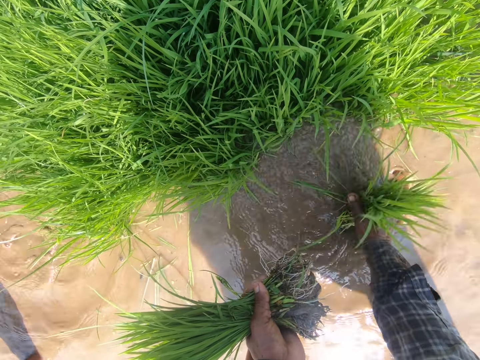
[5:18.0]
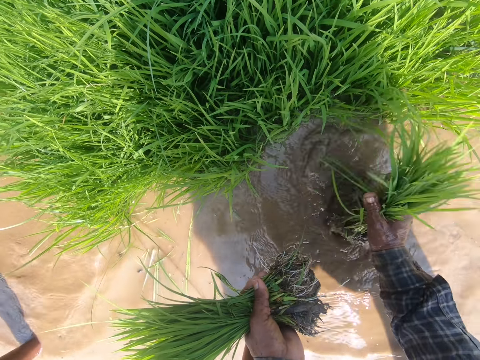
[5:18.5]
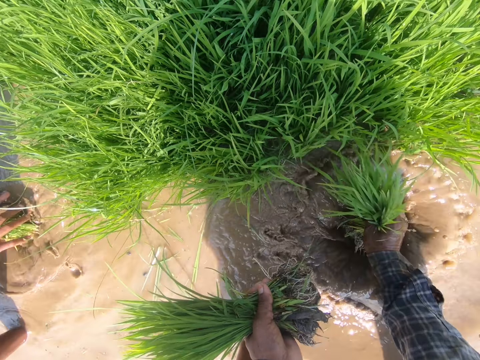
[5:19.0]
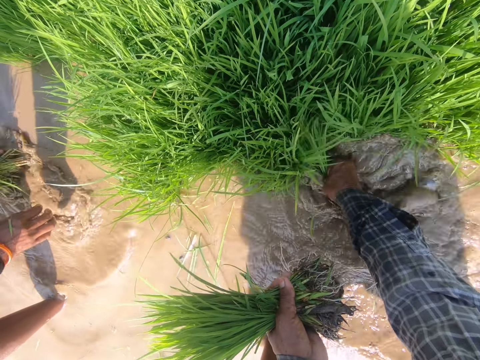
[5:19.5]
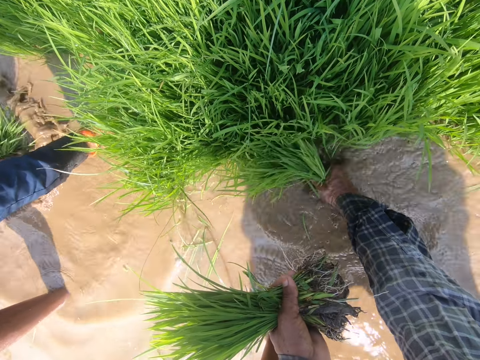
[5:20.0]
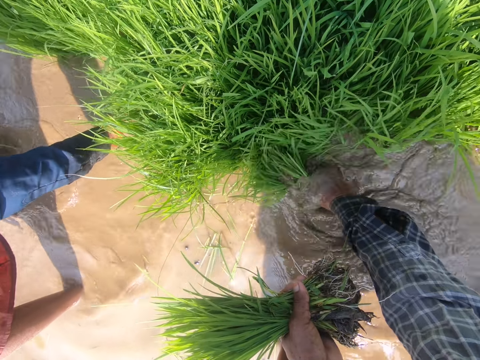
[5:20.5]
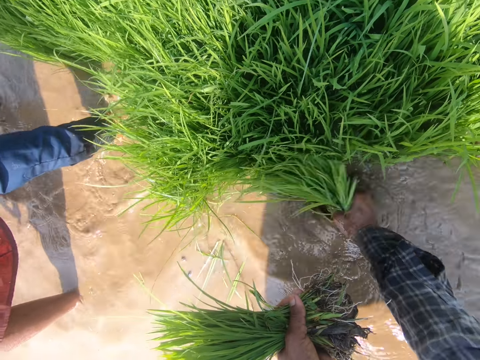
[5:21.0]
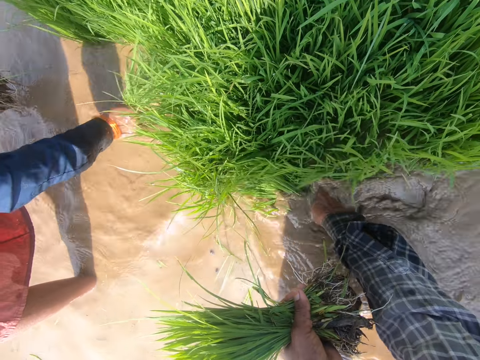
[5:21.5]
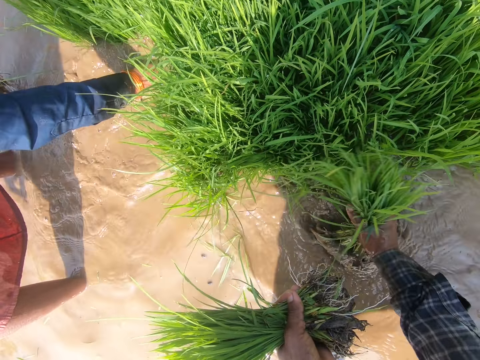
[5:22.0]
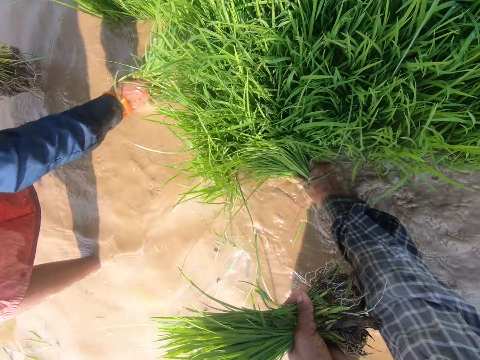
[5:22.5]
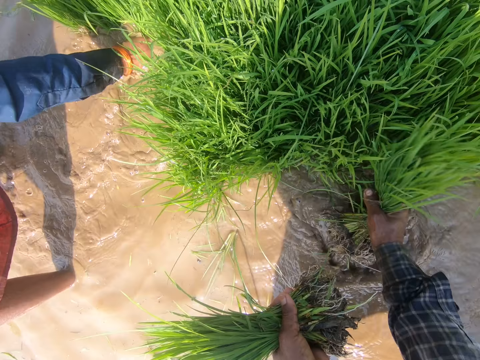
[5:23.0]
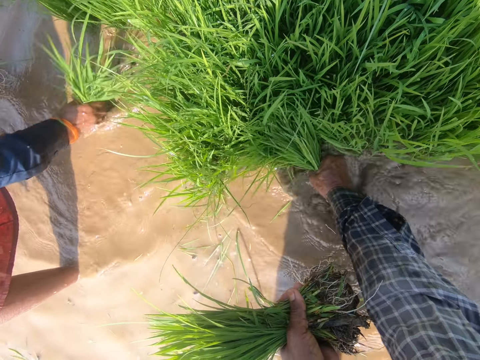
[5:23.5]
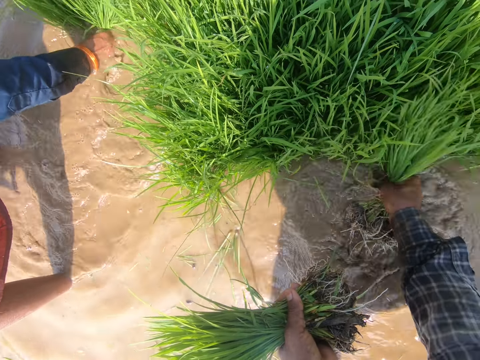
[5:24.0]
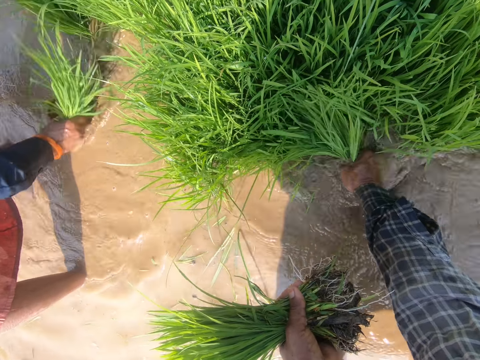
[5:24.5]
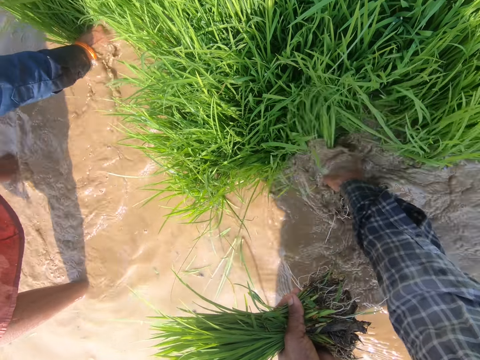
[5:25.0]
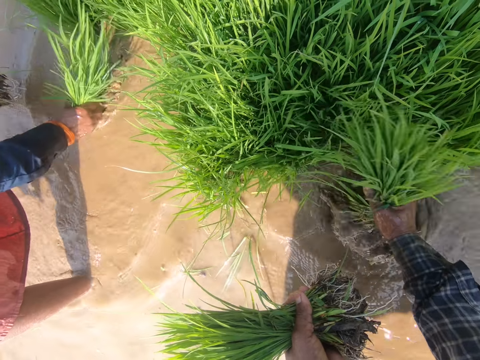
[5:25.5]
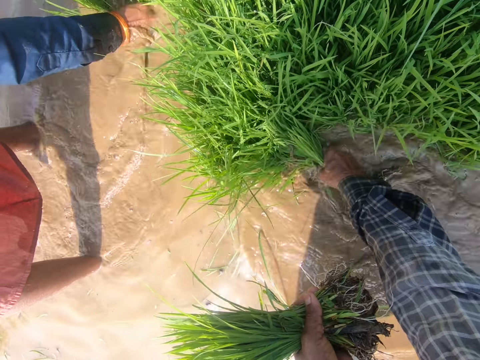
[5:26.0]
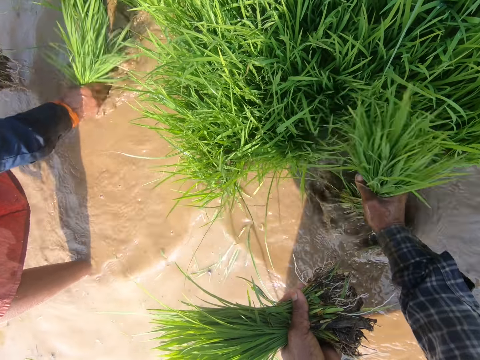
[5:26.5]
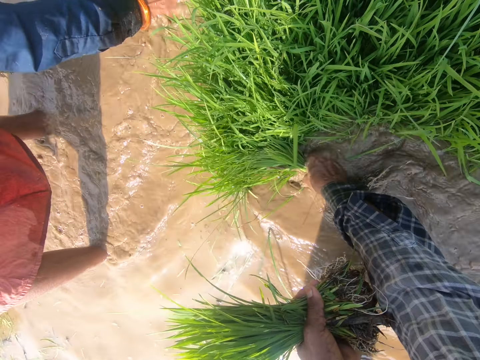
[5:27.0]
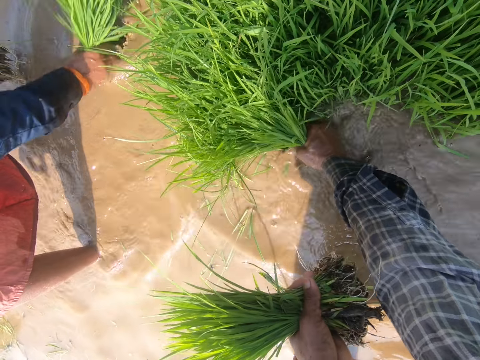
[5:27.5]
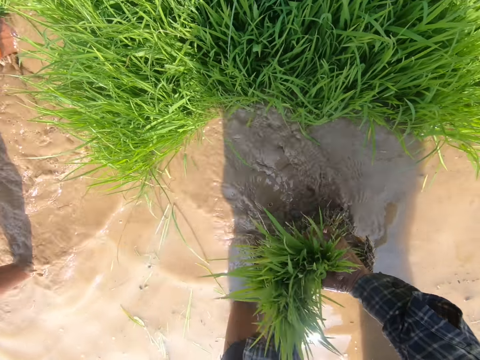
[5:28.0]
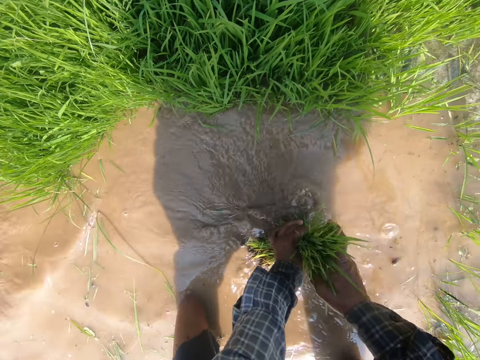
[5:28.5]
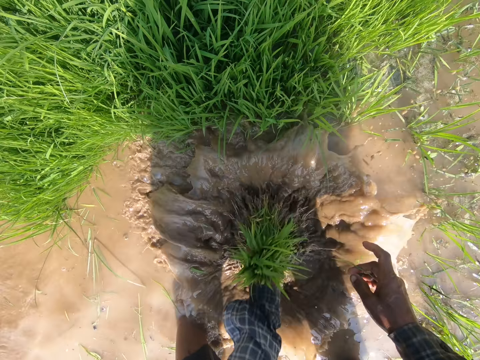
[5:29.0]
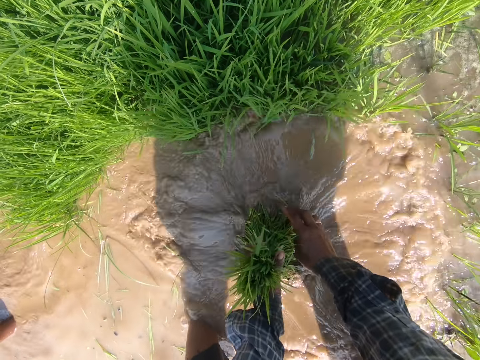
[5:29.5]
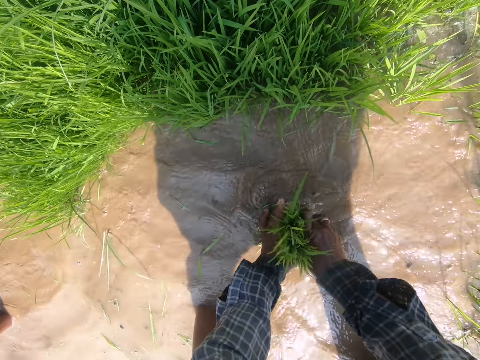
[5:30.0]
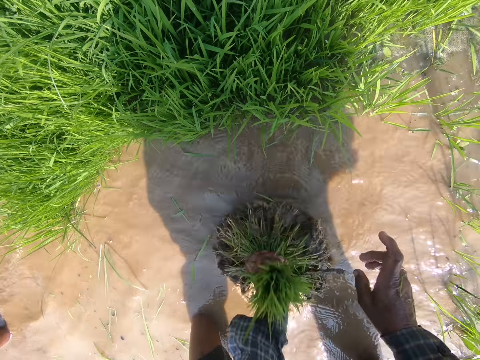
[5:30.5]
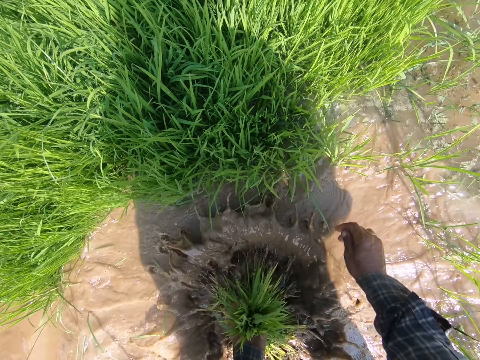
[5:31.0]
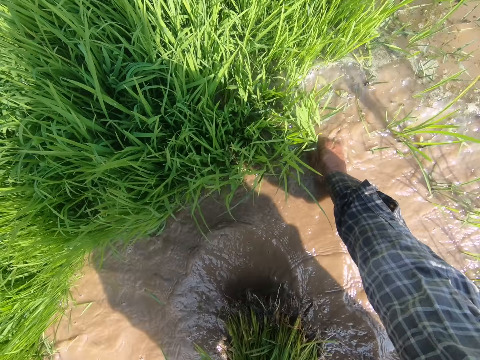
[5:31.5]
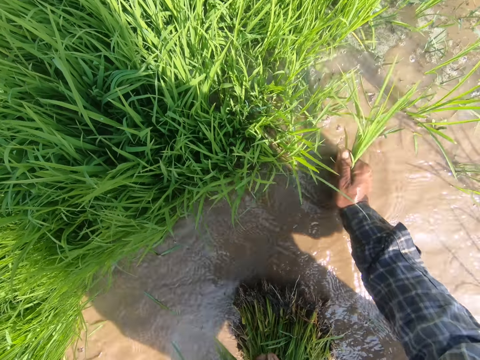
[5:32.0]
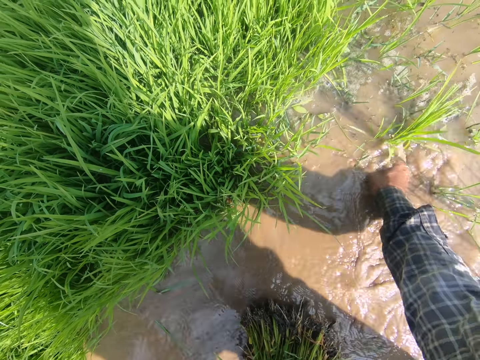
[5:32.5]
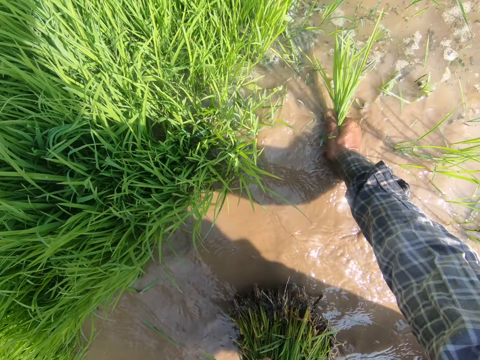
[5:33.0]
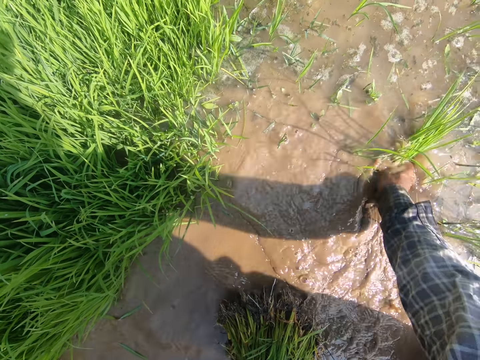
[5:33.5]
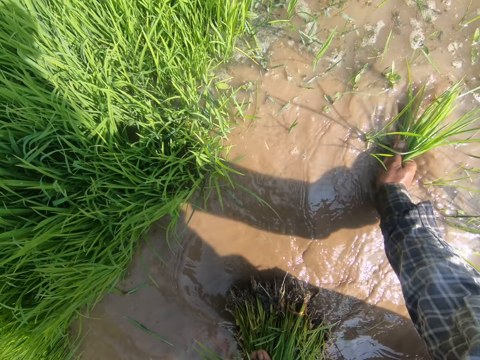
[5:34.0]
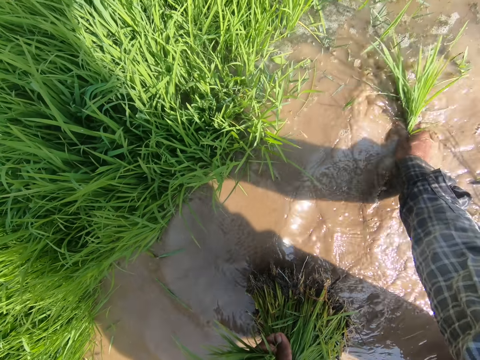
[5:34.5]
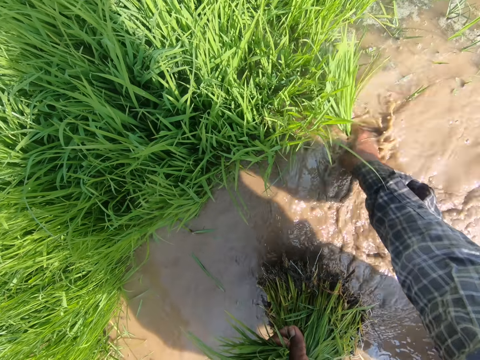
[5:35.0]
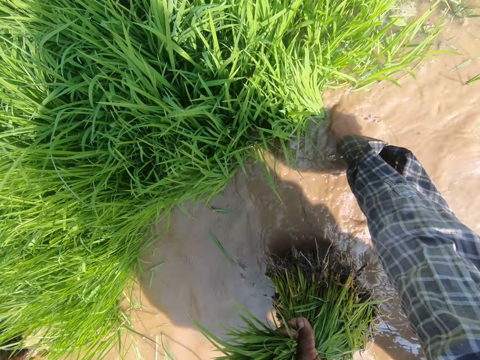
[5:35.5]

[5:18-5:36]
The camera wearer washes the dirt off the harvested rice in the water. He pulls rice with his right hand. He talks on the farm. A lady talks to the camera wearer. The camera wearer talks to the lady. He holds the grass with the left hand. He passes the harvested rice to his left hand. He washes the dirt off the harvested rice in the water. He holds the harvested rice with both hands. He washes the harvested rice in the water. He plucks the grass. The lady pulls rice with her right hand.

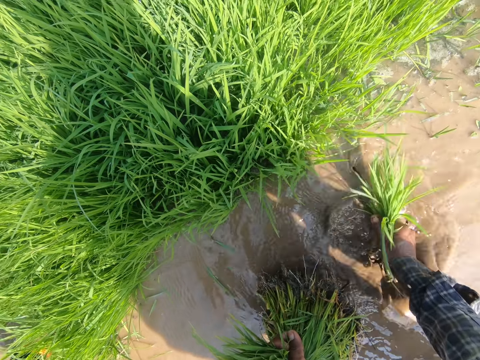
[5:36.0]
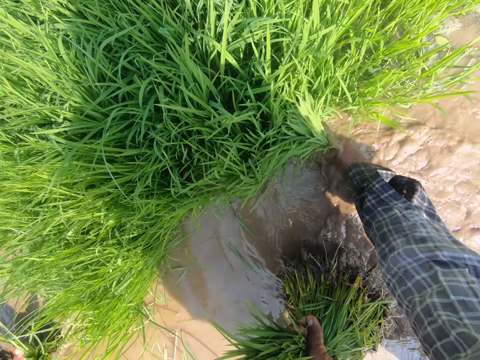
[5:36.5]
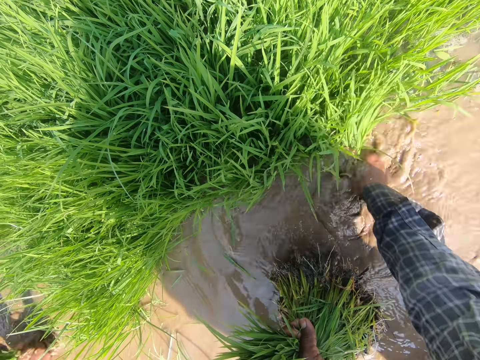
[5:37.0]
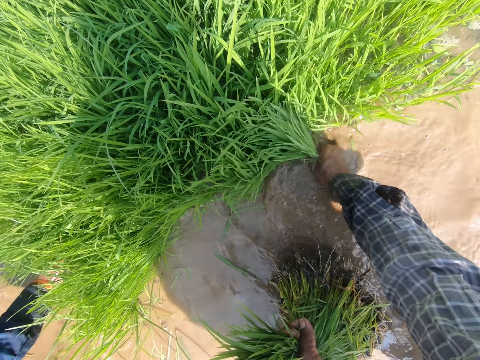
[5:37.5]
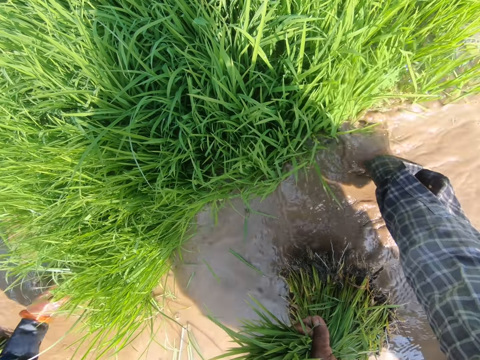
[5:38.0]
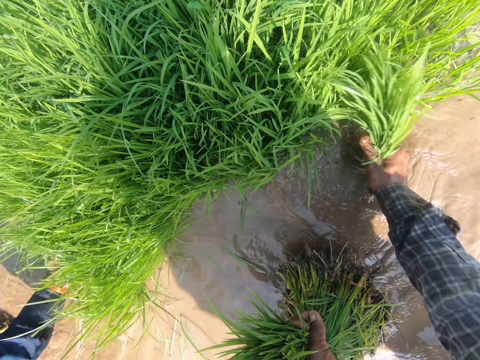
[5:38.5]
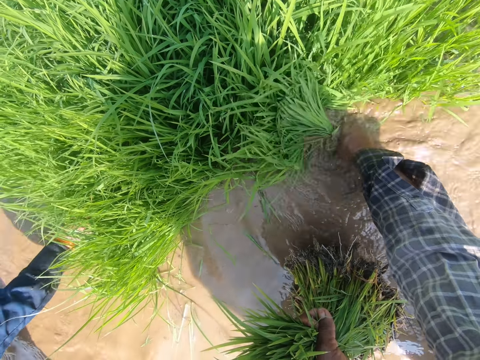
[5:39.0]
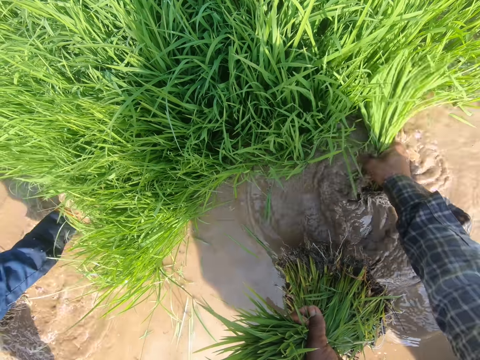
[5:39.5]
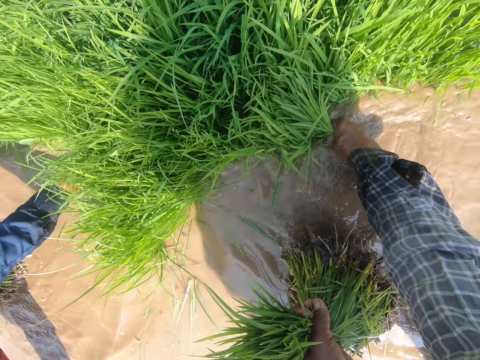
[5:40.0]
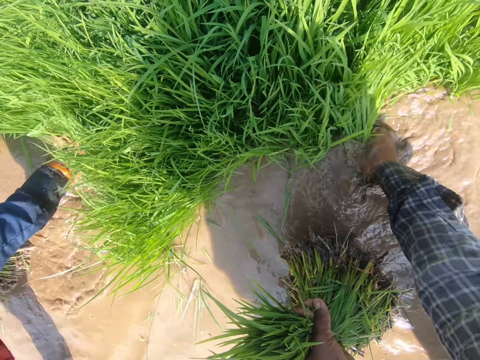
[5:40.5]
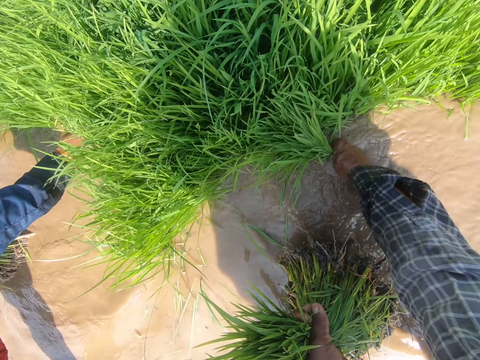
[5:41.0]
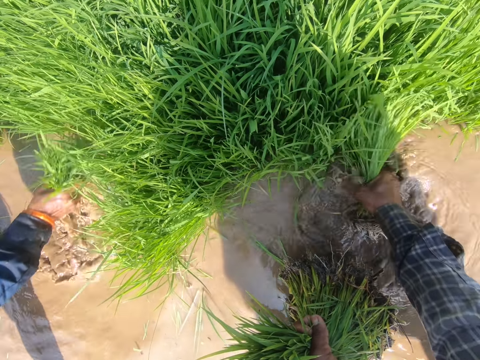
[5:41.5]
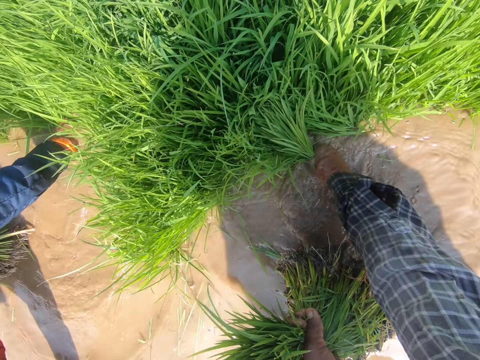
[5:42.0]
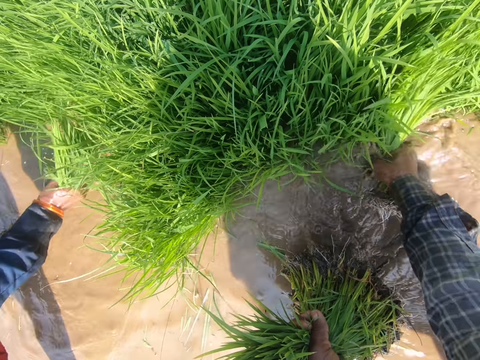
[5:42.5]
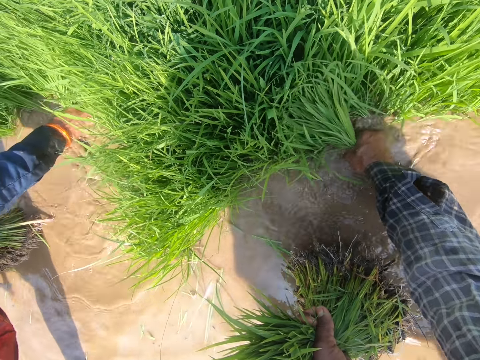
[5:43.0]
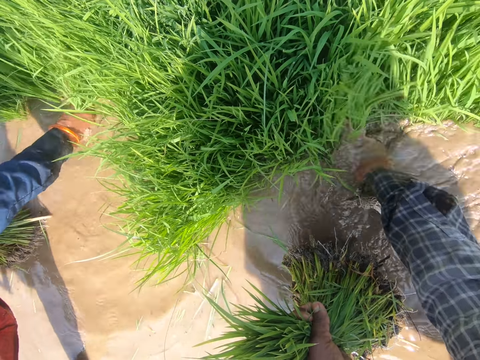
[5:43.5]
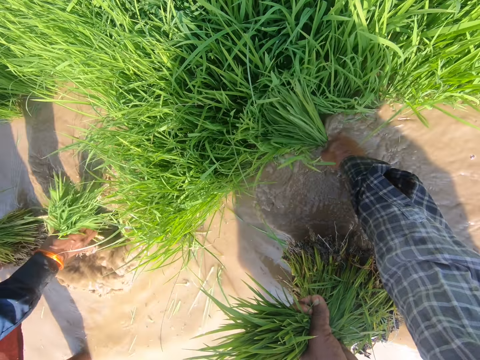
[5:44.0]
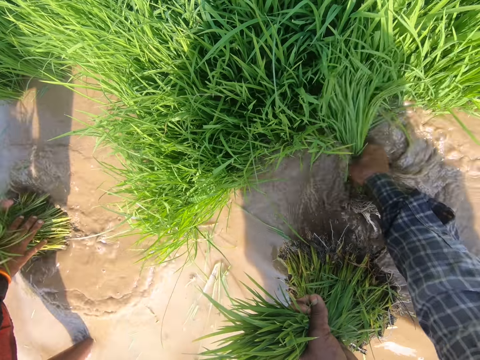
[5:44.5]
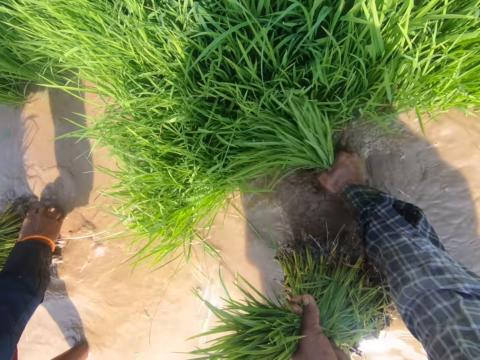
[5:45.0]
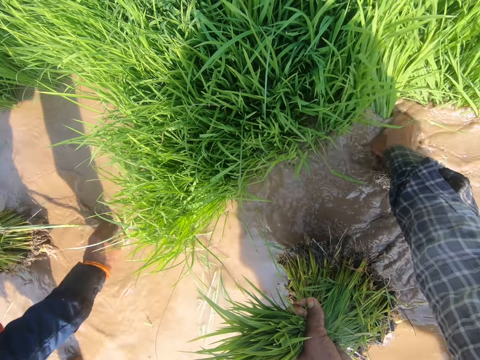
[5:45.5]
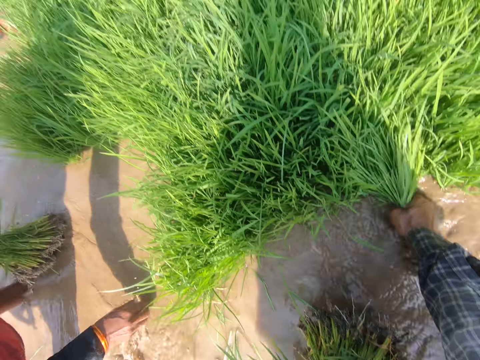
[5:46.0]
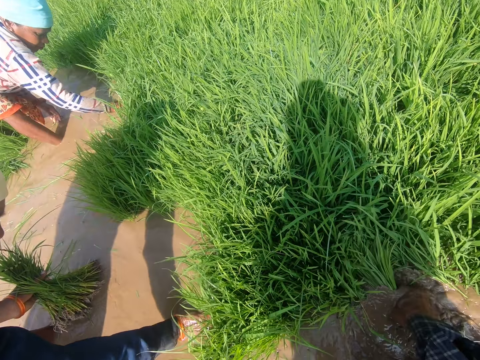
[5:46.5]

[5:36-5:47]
The camera wearer pulls rice with his right hand. He talks at the farm. A person moves the rice to her left hand. The camera wearer pulls rice with his right hand. The person pulls a piece of rice grass.
